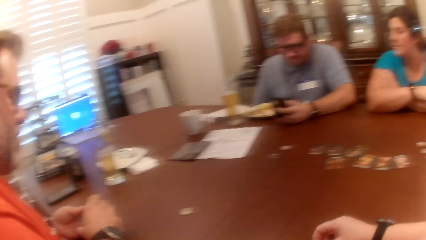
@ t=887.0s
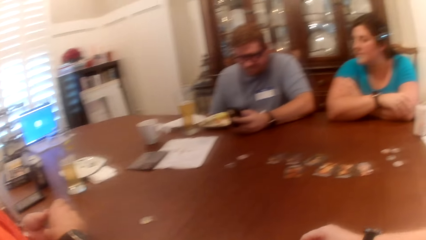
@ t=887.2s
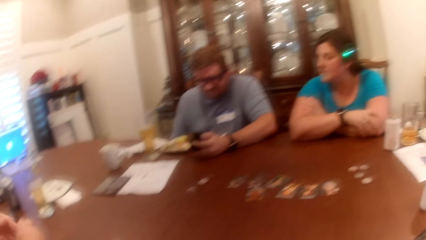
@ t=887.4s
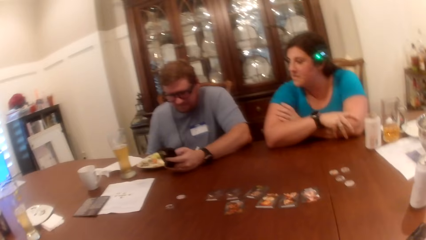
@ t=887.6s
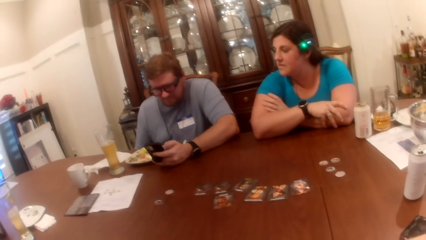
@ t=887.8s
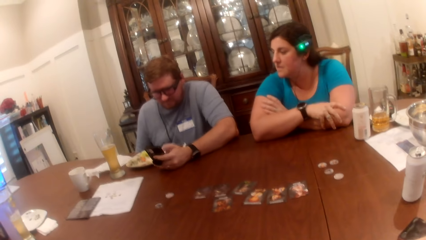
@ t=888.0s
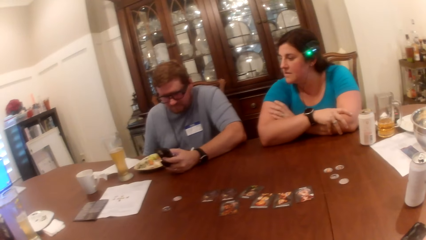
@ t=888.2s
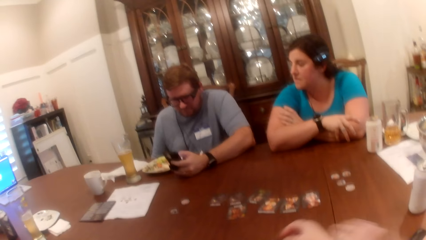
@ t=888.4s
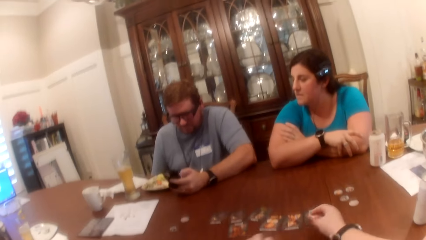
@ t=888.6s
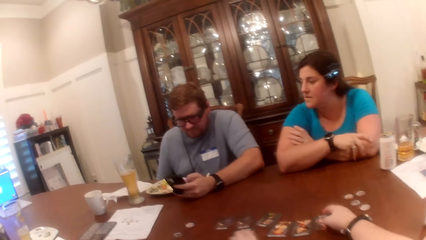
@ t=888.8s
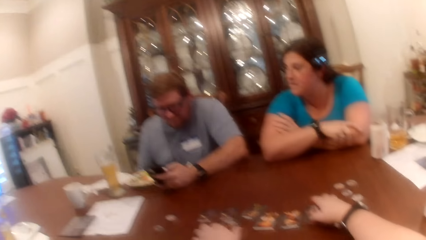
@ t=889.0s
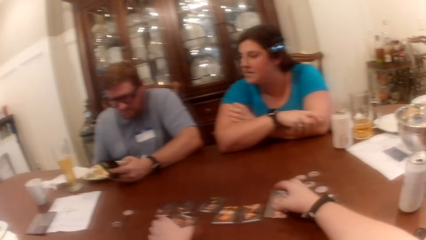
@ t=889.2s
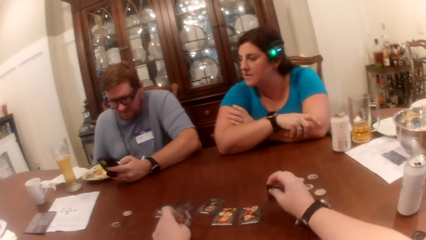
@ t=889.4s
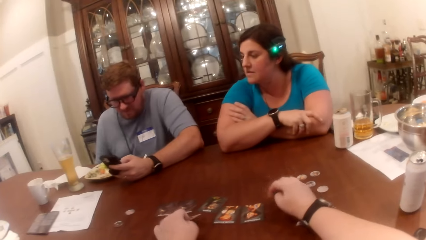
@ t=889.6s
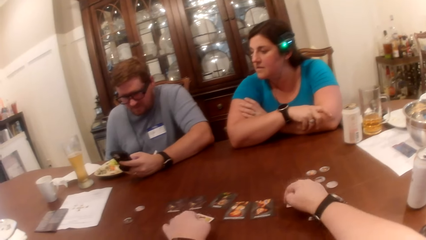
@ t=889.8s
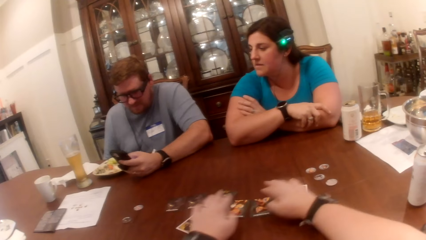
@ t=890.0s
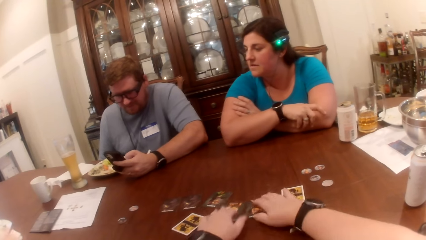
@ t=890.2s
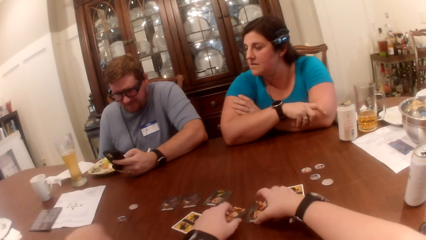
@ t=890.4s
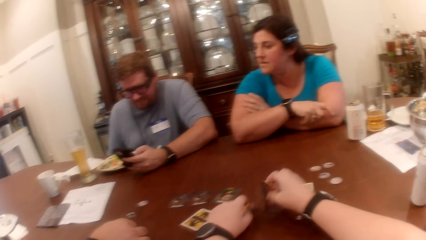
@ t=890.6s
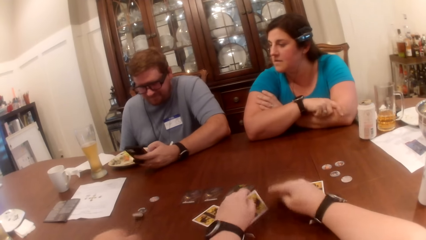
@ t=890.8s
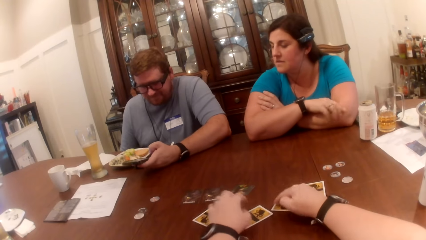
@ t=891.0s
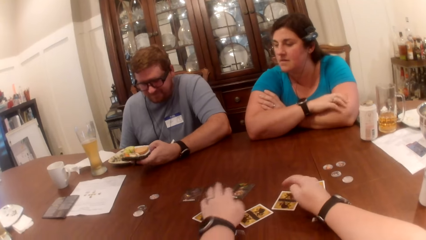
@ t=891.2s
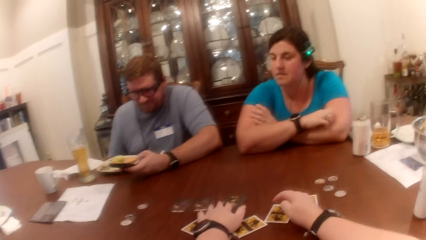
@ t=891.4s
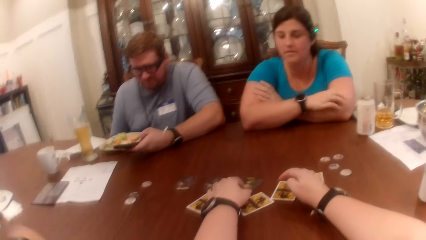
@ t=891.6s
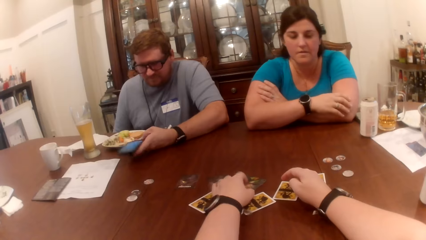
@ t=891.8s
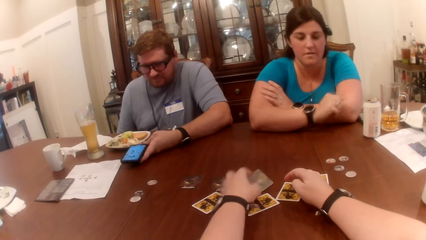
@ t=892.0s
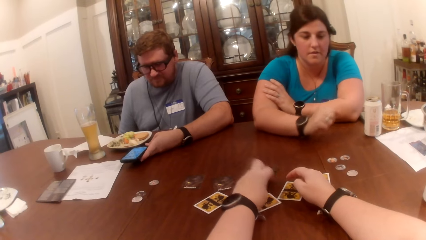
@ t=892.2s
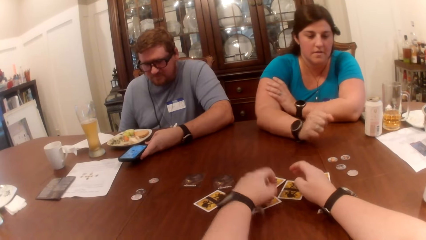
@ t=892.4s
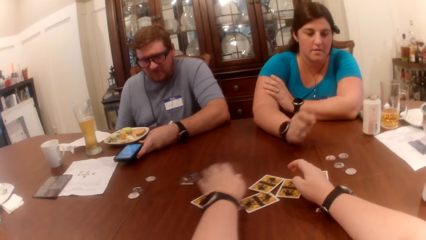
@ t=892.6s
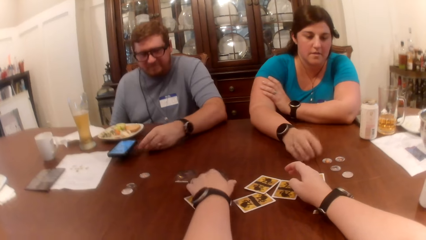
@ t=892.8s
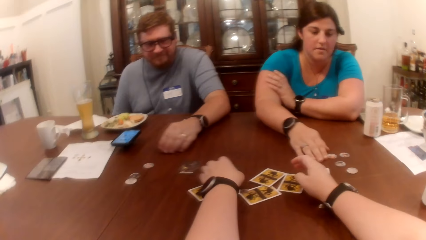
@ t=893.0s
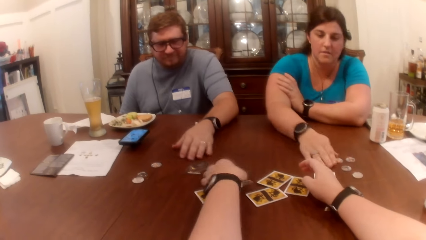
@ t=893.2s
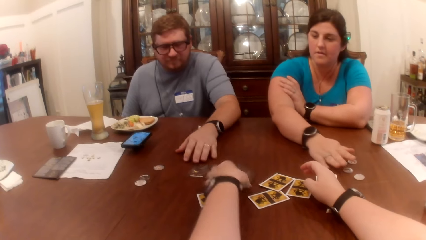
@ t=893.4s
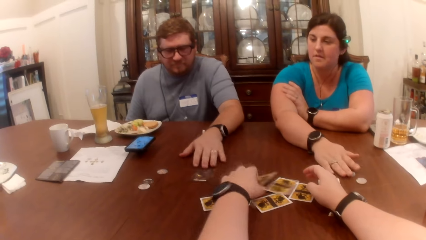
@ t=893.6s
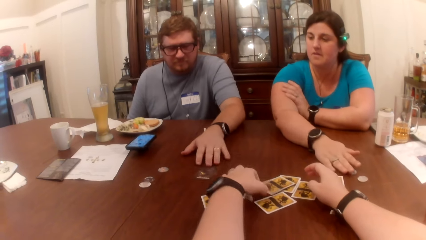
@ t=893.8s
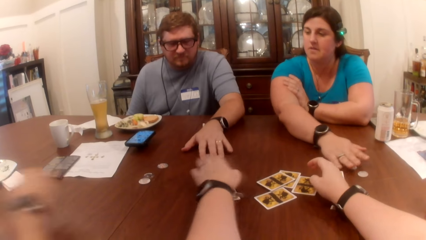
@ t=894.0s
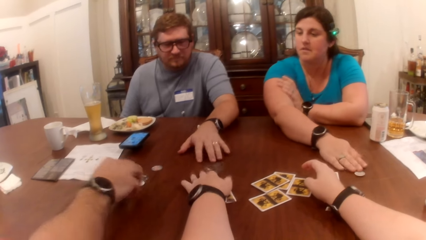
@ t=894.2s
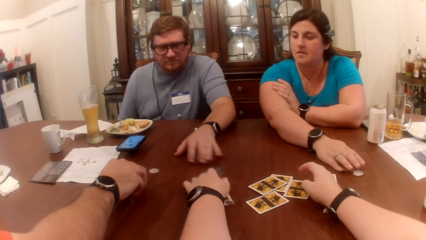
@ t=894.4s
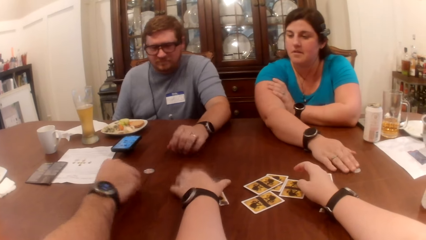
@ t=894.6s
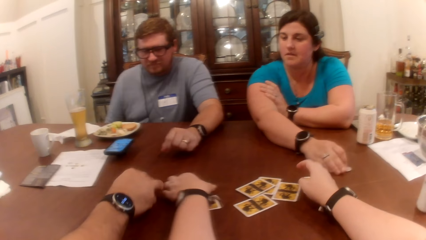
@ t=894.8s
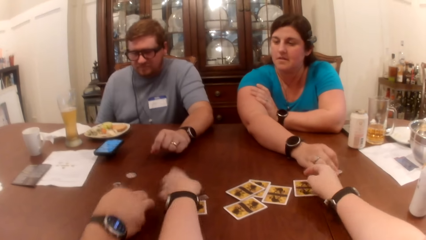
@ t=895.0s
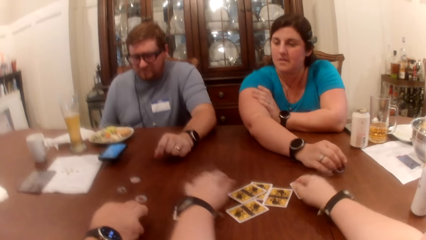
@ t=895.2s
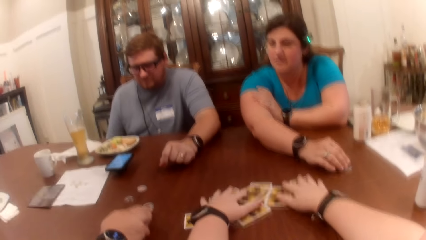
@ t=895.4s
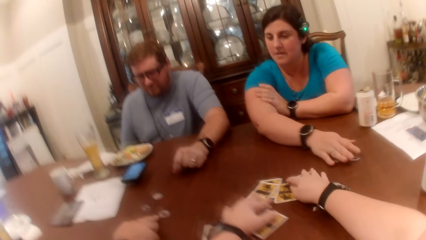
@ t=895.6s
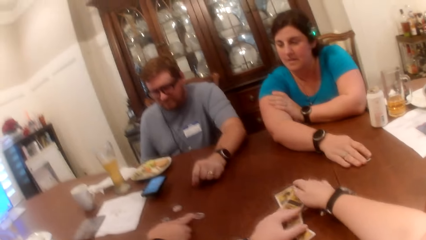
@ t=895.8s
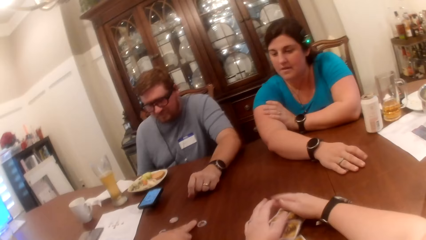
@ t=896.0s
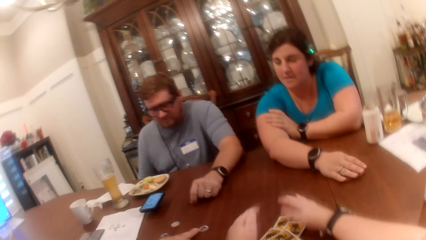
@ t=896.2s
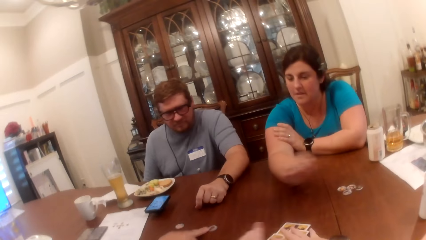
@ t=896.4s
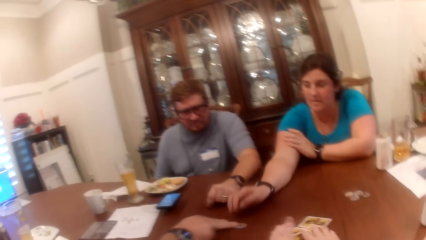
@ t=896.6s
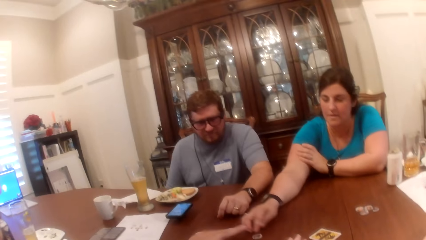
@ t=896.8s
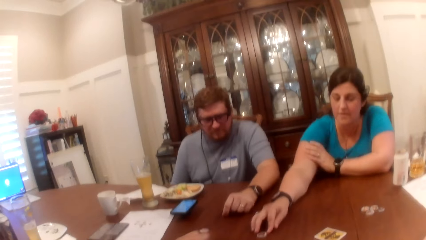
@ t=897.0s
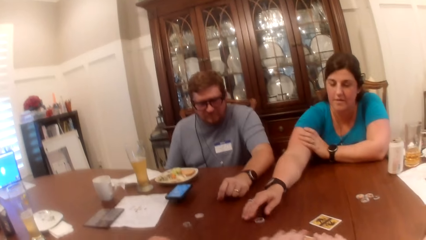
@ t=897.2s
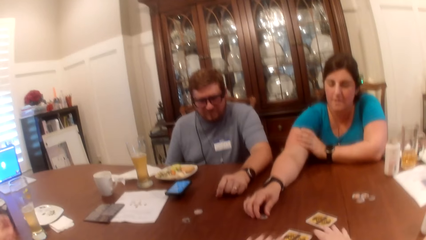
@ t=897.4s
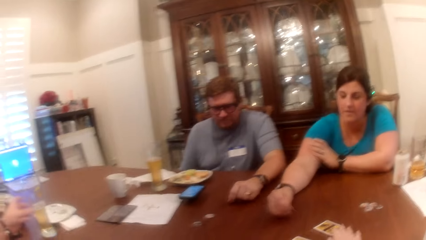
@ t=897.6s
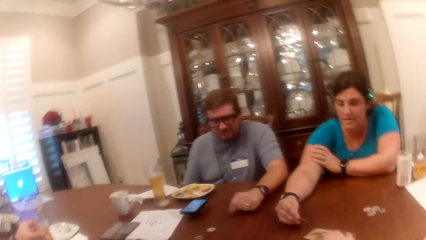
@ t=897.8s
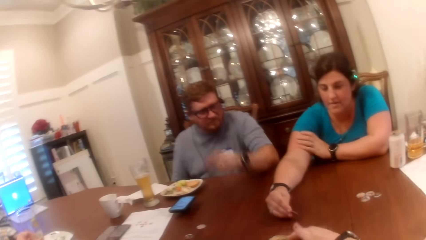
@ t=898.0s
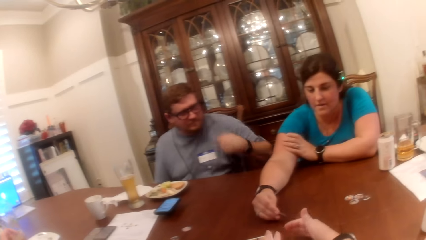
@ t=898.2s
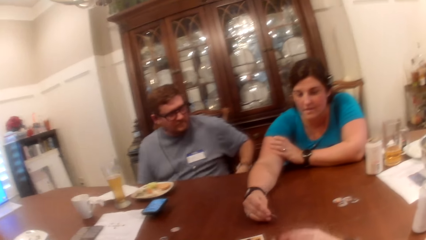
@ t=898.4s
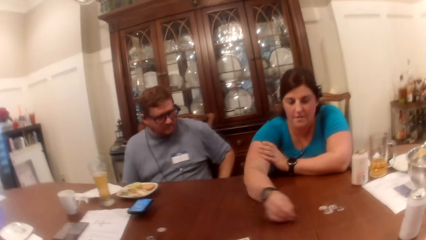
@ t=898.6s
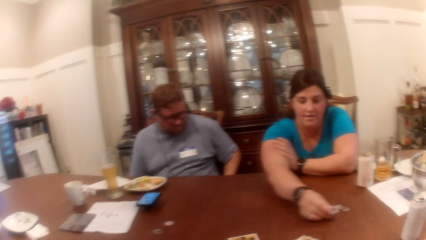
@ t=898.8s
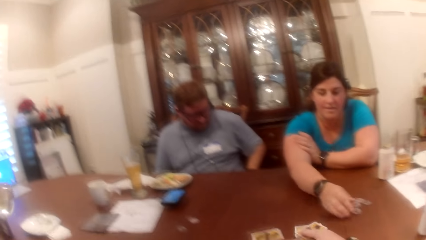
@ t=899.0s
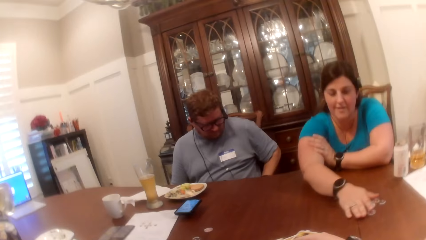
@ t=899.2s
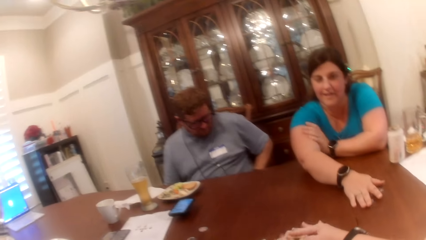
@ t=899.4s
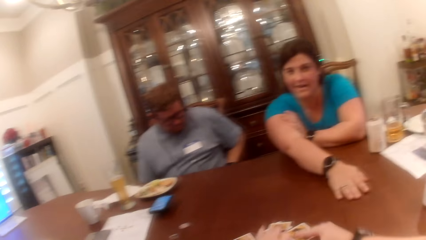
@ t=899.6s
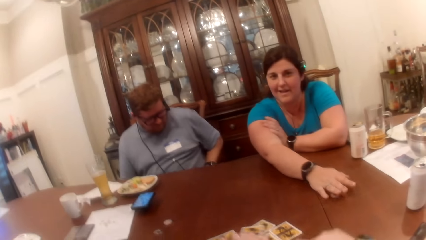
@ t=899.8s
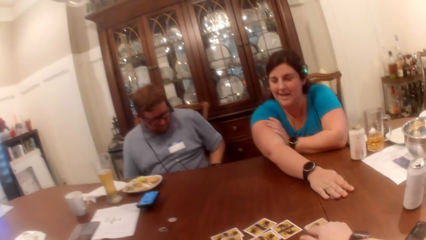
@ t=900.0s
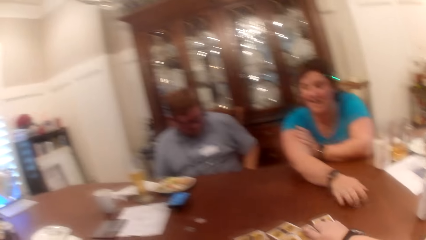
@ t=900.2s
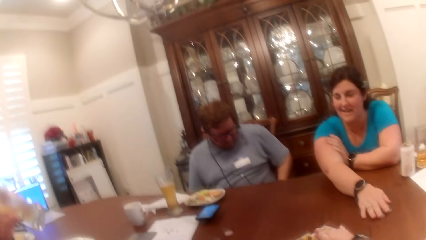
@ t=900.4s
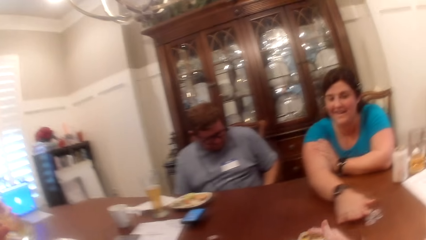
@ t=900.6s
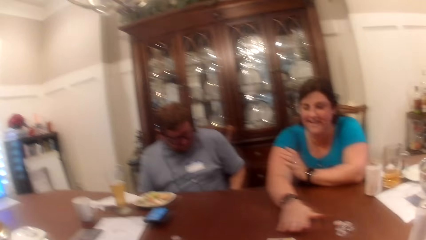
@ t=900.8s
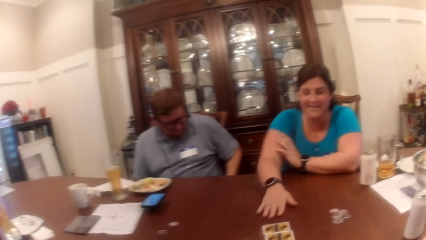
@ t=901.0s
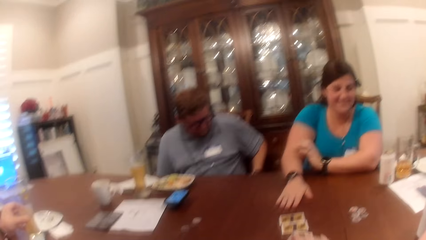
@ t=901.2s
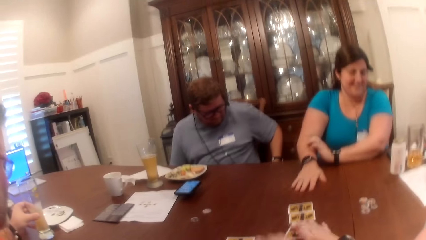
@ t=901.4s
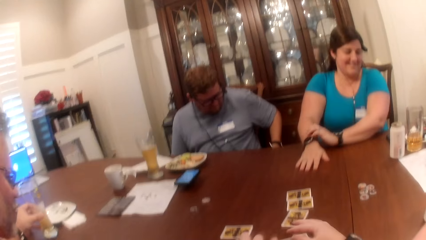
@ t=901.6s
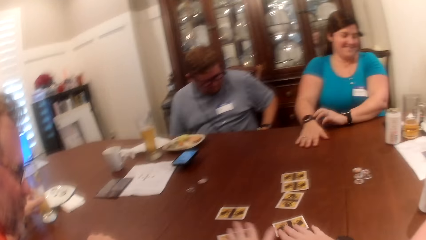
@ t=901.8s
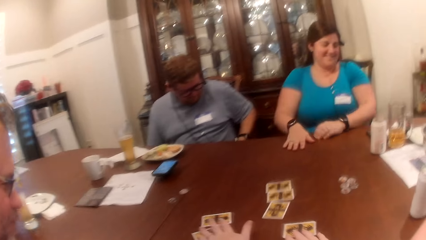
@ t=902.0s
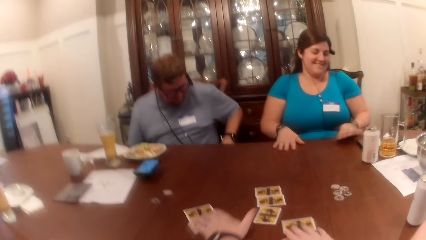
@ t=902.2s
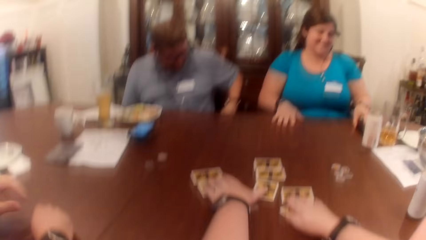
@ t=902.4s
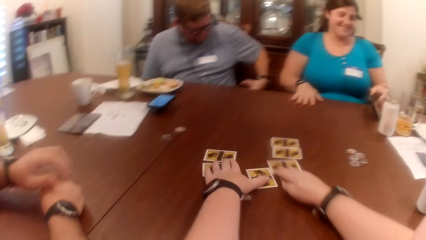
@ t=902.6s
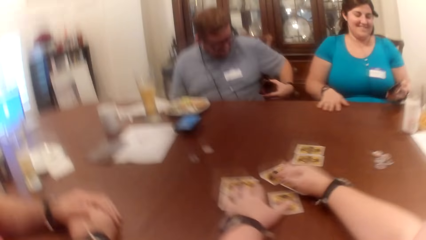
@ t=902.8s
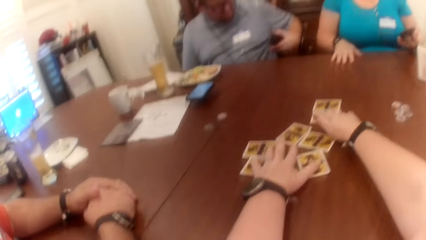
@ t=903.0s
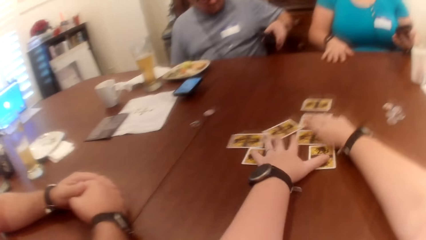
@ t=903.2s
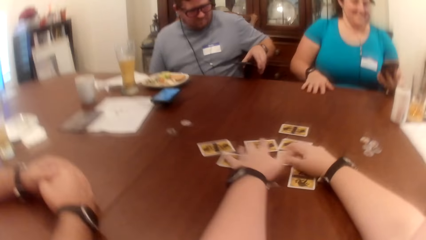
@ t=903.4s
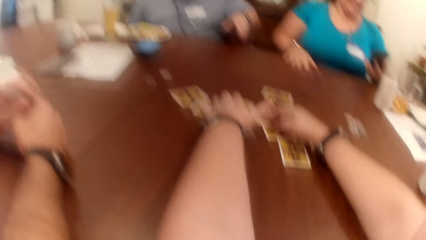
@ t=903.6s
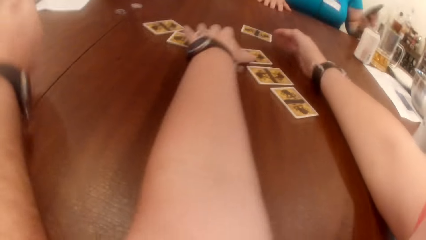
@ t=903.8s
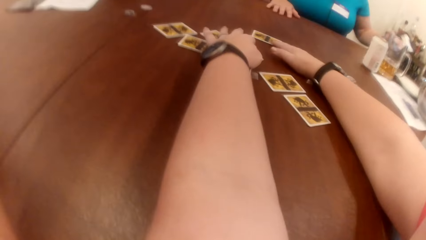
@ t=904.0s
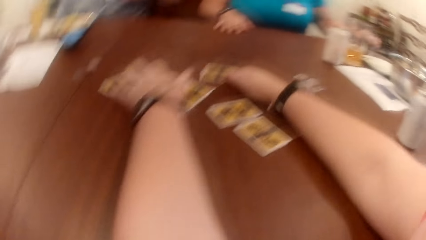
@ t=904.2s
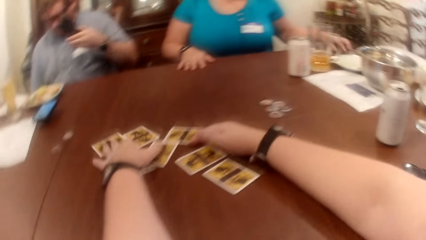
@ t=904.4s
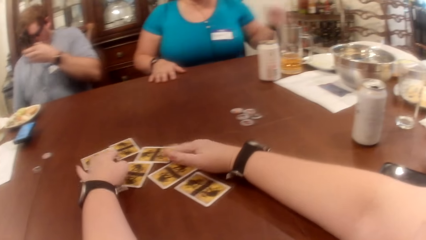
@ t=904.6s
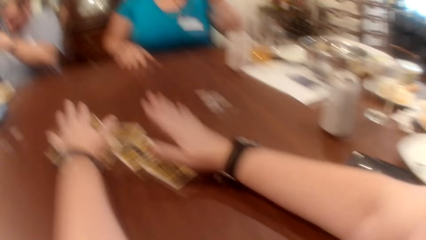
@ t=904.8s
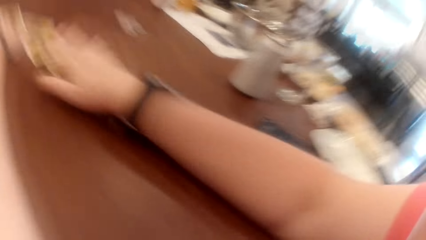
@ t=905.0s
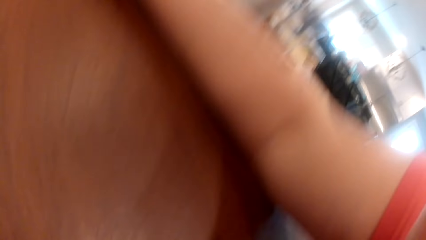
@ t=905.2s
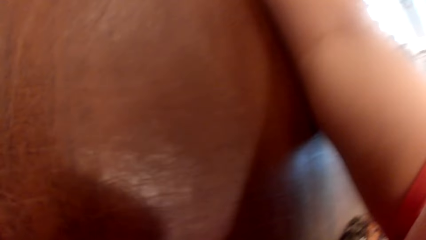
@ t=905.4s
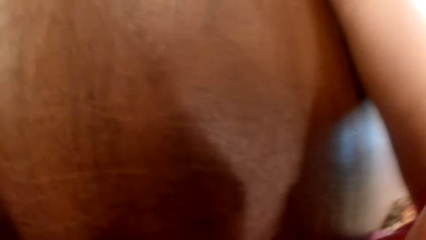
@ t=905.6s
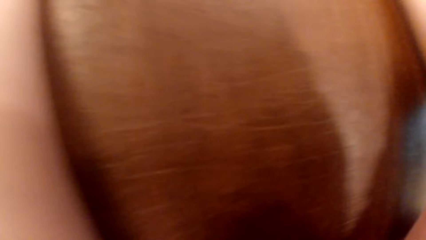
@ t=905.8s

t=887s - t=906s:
A man drops the card in his right hand on the pile of cards on his left hand. Another man uses a phone. The camera wearer flips the card on the table with her right hand. She flips the card on the table with her left hand. She flips the card on the table with her right hand. She flips the card on the table with her left hand. She flips the card again. The other man drops the phone on the table. The camera wearer flips the card on the table with her left hand. A woman packs the chips on the table with her right hand. The other man moves a card on the table with his left hand. The camera wearer flips the card on the table with her left hand. The first man moves some chips on the table with his right hand. The camera wearer shuffles the cards on the table with both hands. The woman picks up a chip on the table with her right hand, drops the chip on the table, moves the chips on the table with her right hand, touches the table with her right hand, and picks up the phone on the table with her left hand. A man holds a music player with his left hand. The camera wearer shuffles the cards. The woman drops the phone on the table.
